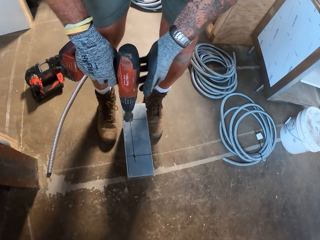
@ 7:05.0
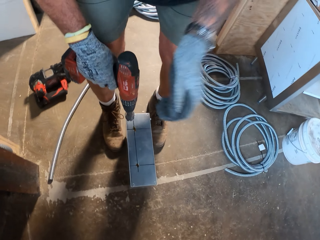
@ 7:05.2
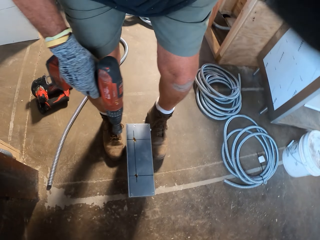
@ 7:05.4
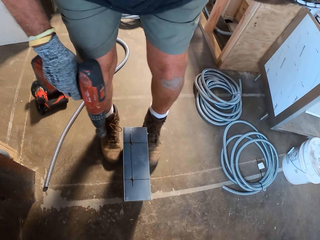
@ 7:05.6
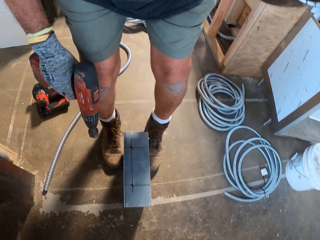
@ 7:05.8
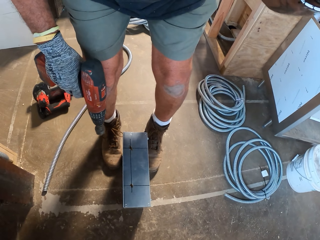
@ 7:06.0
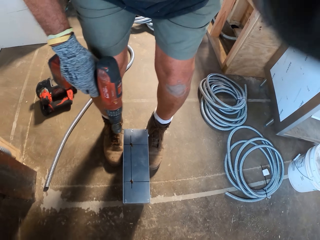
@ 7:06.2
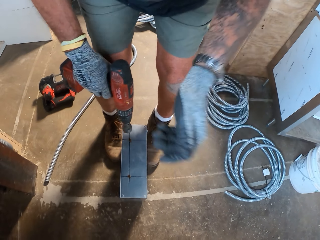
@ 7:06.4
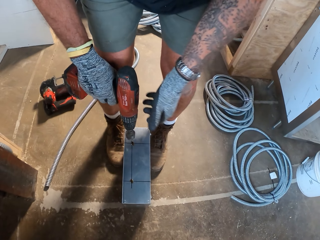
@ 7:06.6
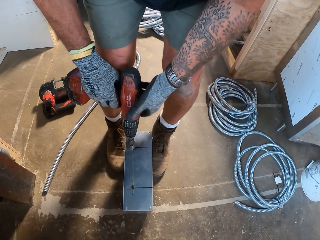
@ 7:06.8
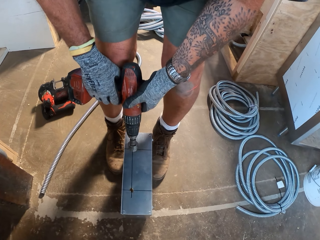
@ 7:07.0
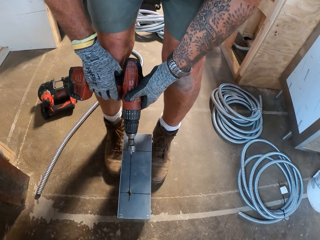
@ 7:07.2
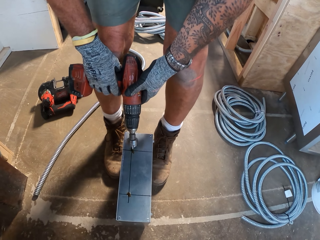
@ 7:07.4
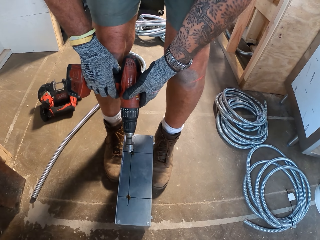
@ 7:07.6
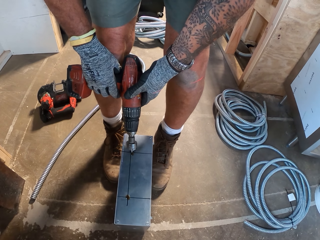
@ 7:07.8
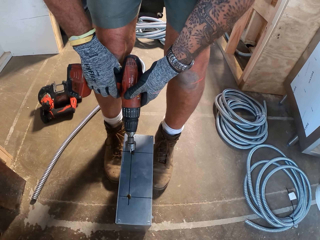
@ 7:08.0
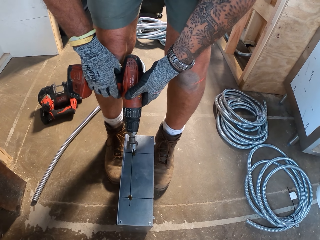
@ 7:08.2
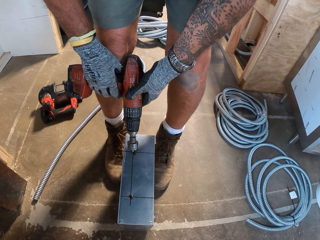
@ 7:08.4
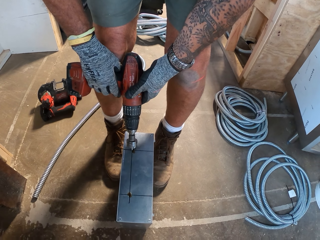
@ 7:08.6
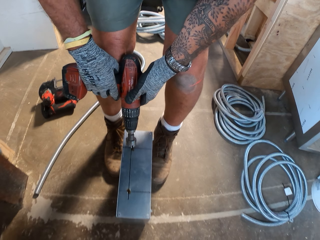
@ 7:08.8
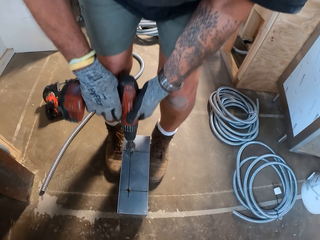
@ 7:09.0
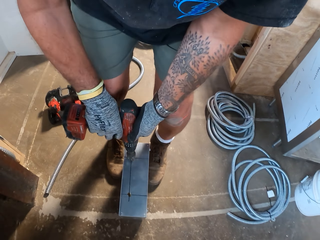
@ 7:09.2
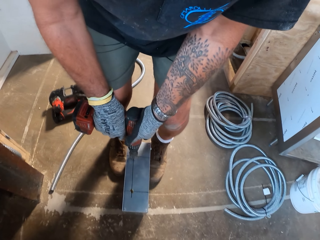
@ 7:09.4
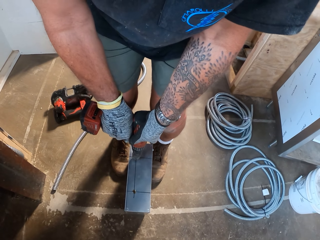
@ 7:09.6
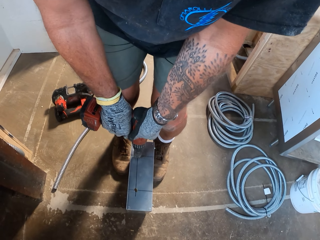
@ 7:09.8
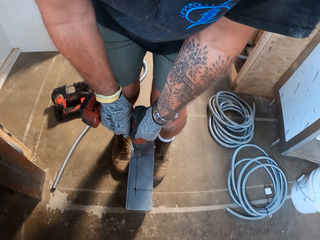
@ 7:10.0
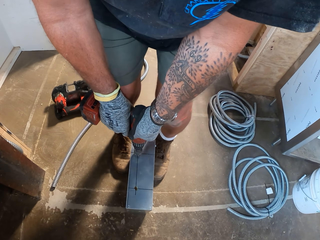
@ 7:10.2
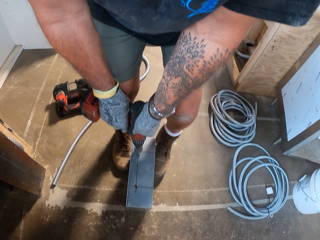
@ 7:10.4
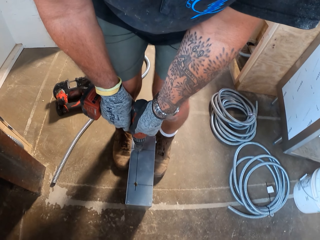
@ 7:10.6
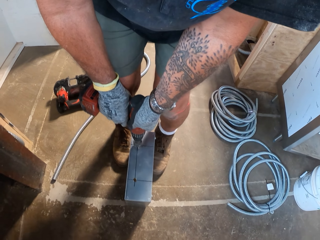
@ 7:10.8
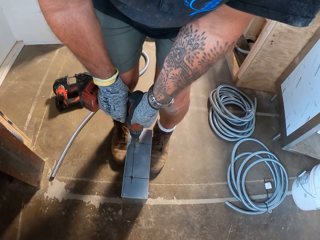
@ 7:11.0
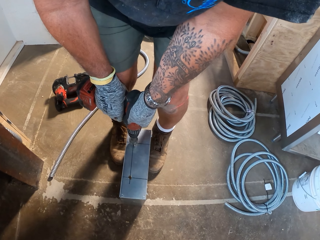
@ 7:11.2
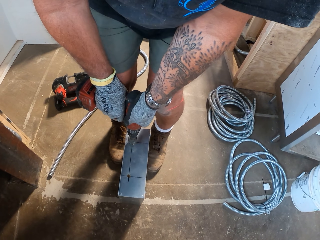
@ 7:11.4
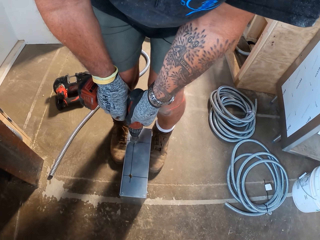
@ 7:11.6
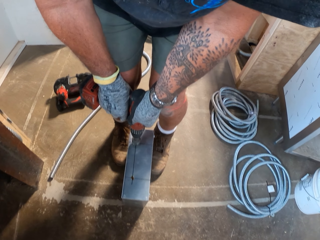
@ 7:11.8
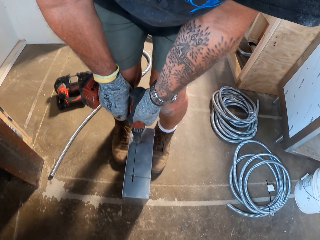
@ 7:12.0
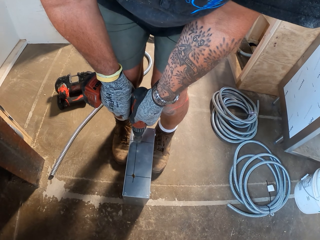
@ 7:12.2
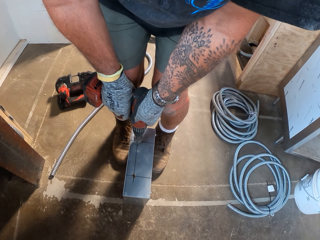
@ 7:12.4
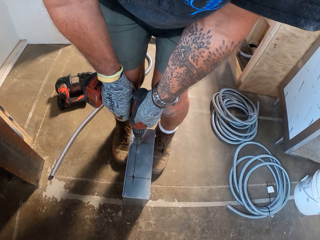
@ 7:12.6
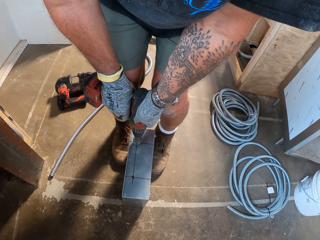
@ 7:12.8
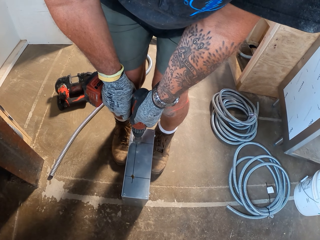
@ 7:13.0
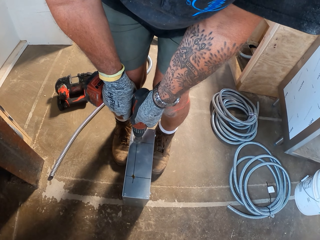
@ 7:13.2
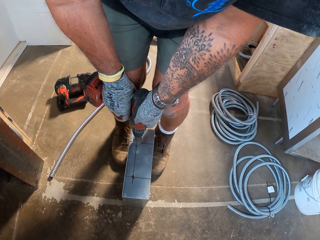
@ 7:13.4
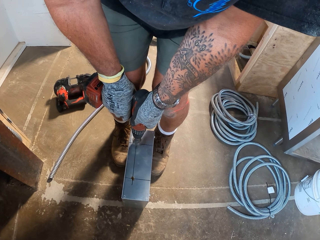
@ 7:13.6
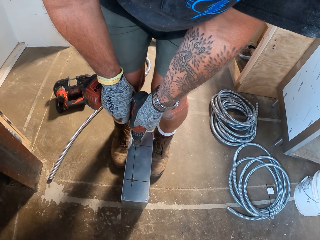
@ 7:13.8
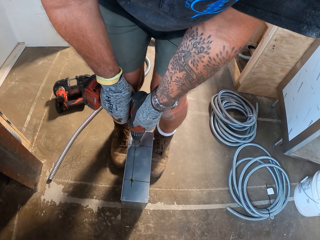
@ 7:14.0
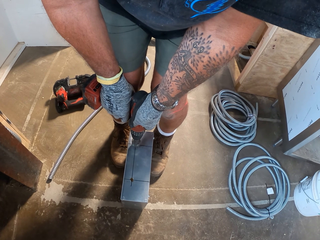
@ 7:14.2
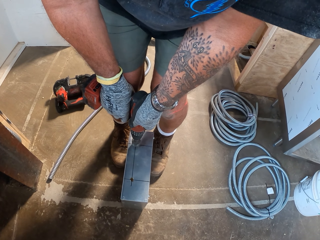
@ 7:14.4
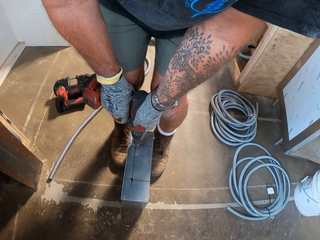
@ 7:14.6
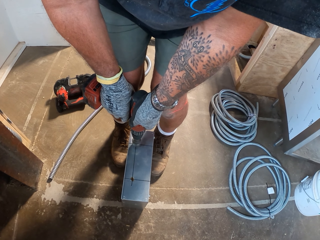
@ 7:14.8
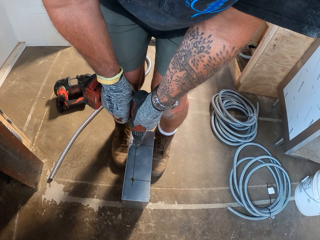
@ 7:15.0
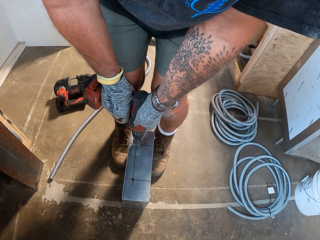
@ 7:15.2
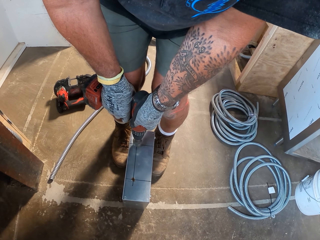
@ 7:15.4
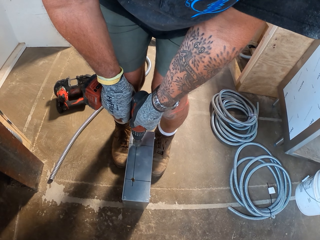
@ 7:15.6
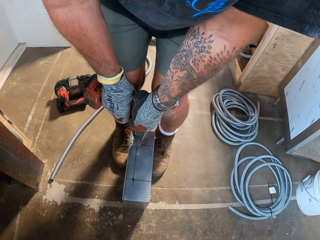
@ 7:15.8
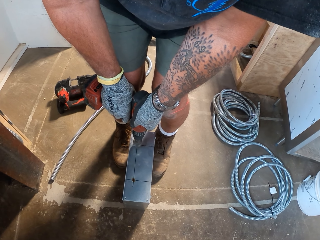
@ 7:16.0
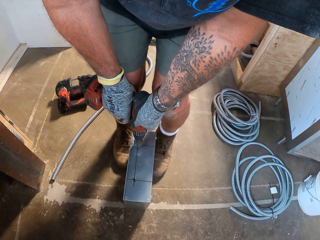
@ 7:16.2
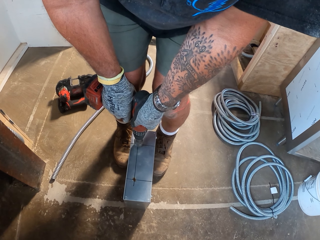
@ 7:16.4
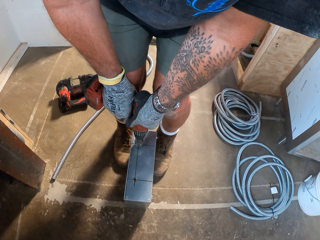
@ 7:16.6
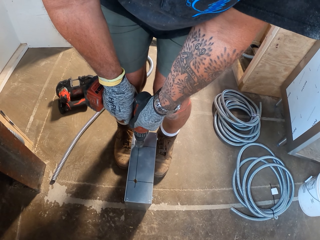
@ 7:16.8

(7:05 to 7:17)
The camera wearer lifts up the left hand. They place the cordless drill on the metal box. They drill the metal box.

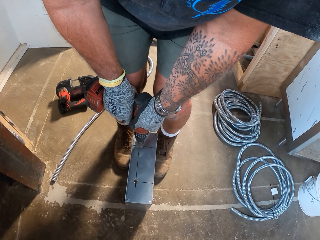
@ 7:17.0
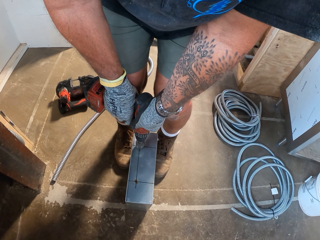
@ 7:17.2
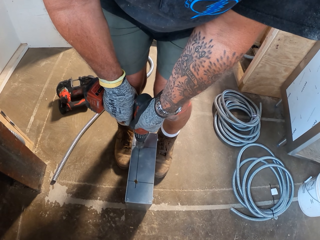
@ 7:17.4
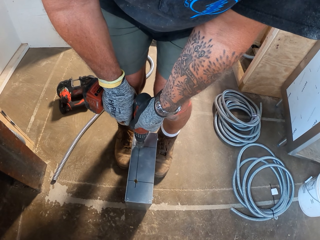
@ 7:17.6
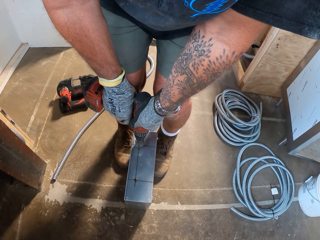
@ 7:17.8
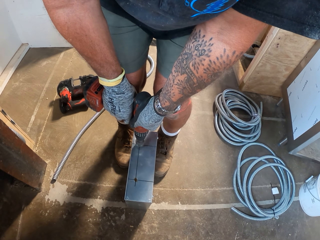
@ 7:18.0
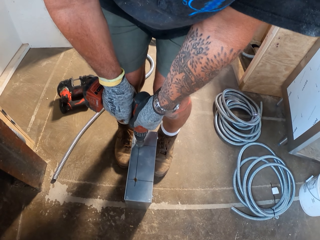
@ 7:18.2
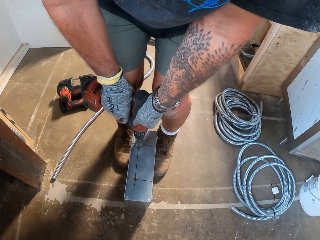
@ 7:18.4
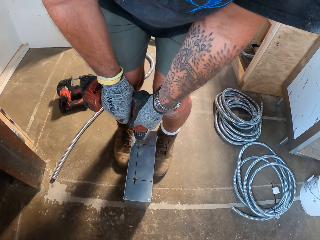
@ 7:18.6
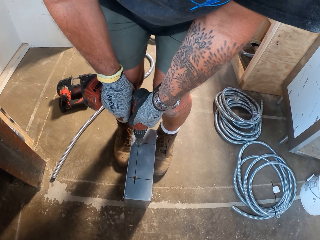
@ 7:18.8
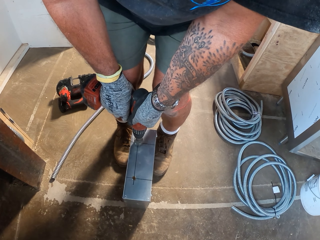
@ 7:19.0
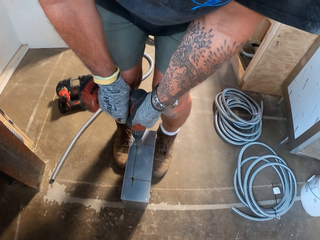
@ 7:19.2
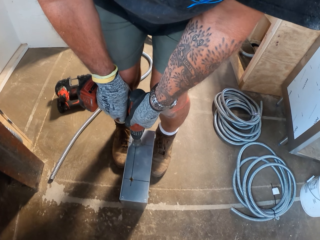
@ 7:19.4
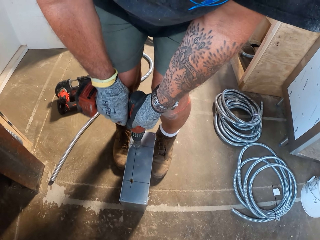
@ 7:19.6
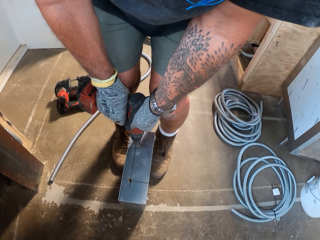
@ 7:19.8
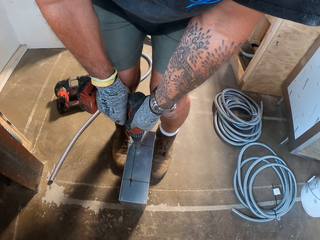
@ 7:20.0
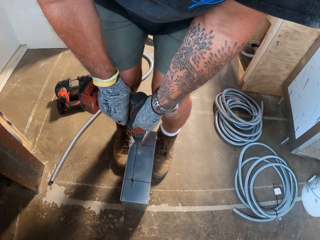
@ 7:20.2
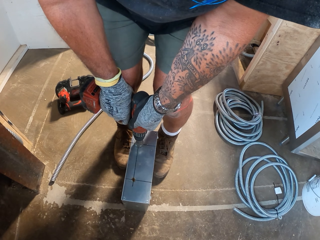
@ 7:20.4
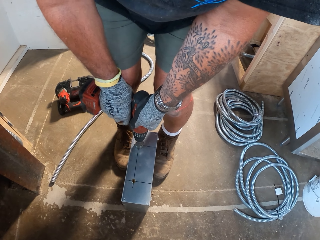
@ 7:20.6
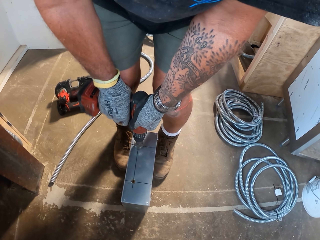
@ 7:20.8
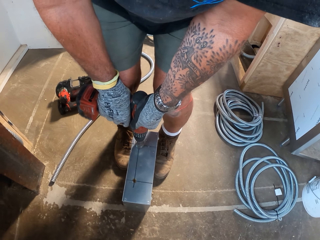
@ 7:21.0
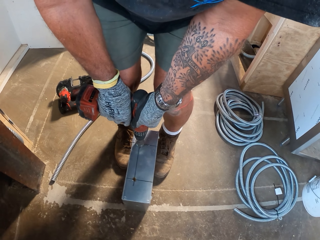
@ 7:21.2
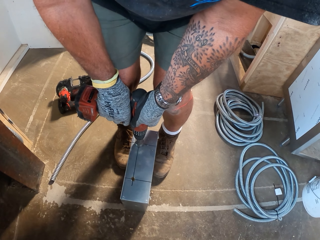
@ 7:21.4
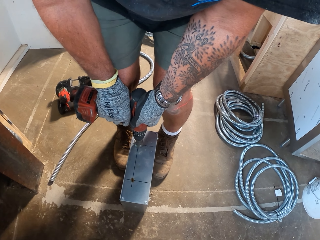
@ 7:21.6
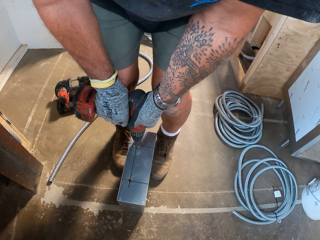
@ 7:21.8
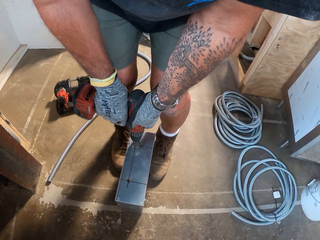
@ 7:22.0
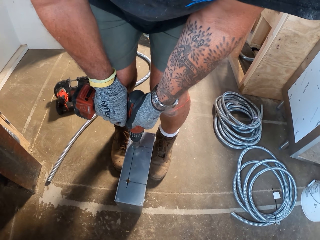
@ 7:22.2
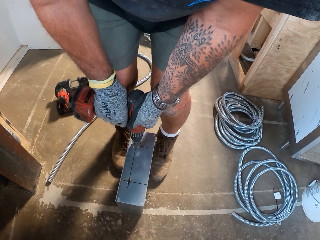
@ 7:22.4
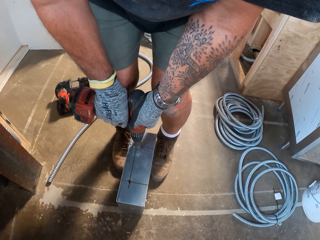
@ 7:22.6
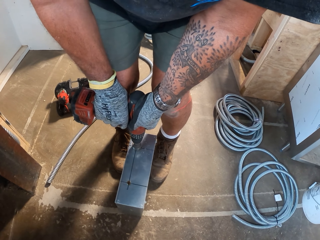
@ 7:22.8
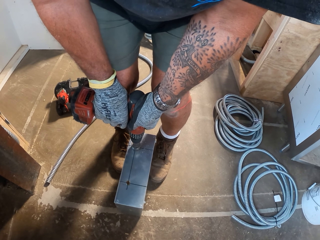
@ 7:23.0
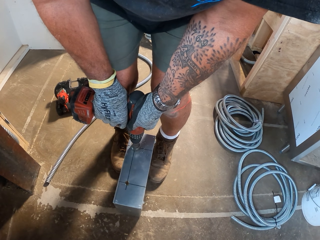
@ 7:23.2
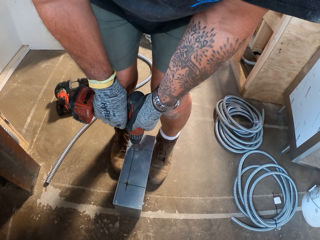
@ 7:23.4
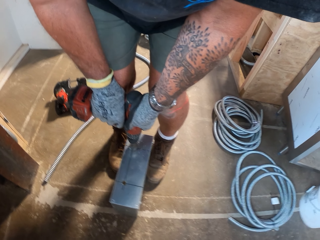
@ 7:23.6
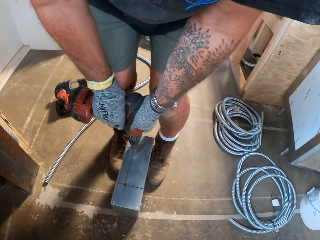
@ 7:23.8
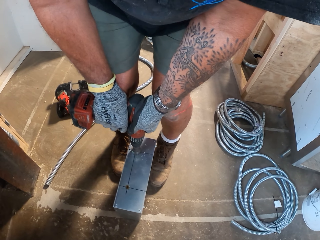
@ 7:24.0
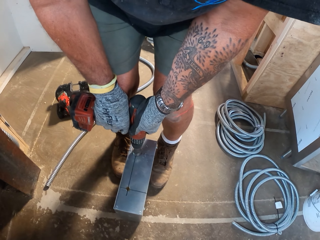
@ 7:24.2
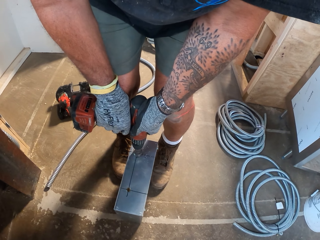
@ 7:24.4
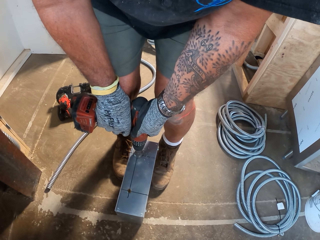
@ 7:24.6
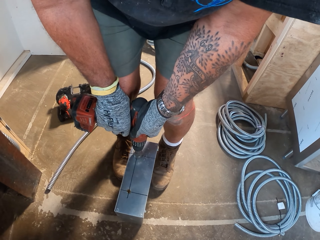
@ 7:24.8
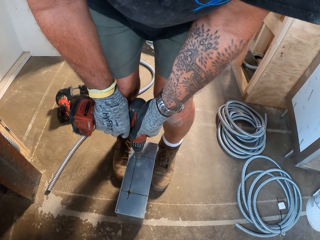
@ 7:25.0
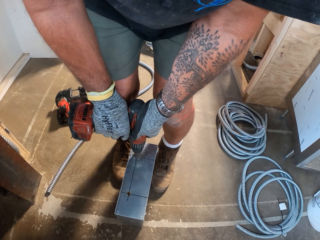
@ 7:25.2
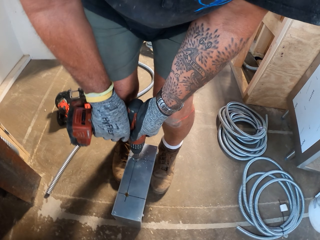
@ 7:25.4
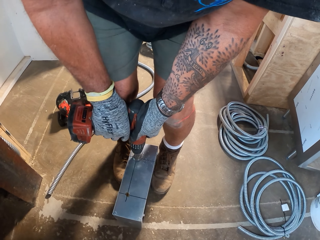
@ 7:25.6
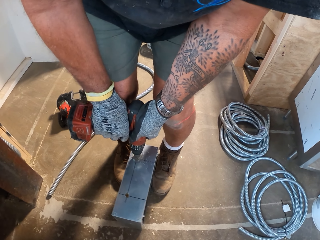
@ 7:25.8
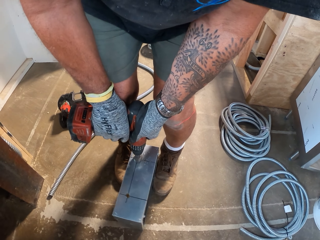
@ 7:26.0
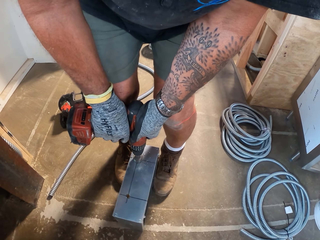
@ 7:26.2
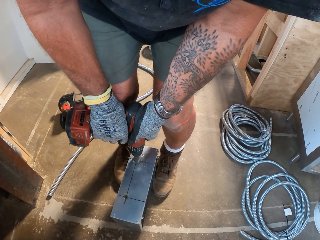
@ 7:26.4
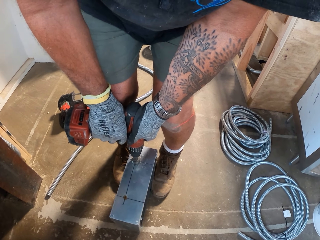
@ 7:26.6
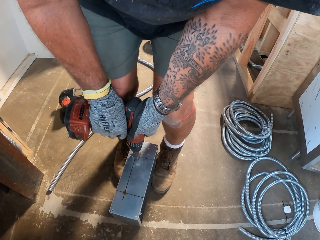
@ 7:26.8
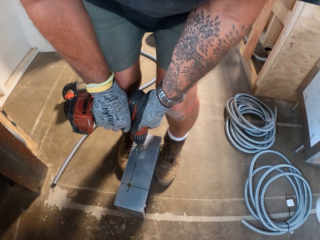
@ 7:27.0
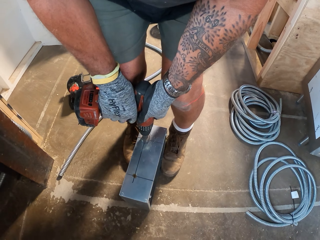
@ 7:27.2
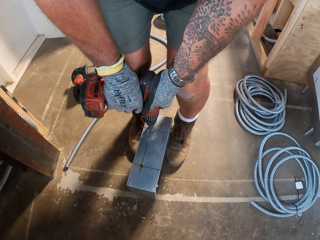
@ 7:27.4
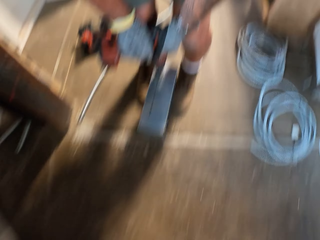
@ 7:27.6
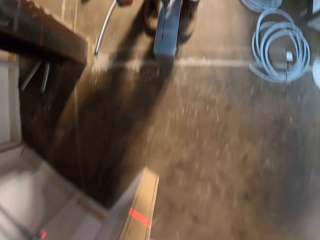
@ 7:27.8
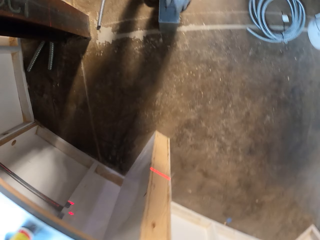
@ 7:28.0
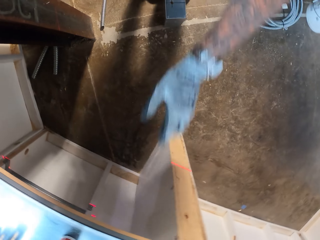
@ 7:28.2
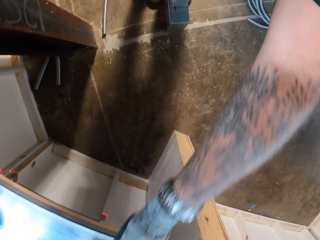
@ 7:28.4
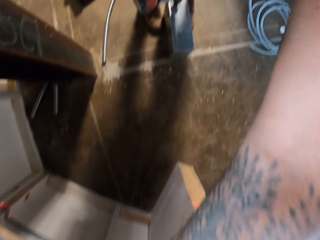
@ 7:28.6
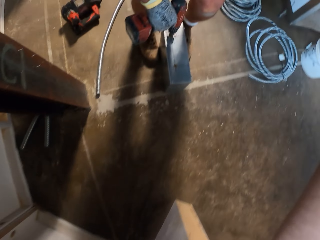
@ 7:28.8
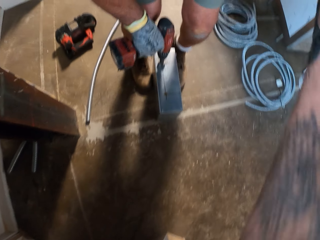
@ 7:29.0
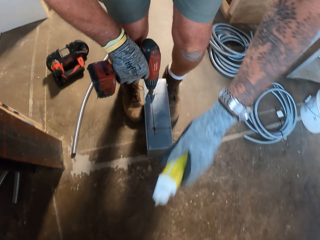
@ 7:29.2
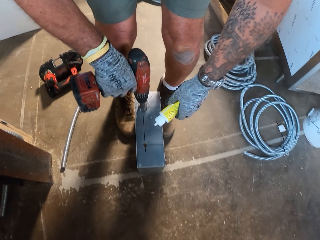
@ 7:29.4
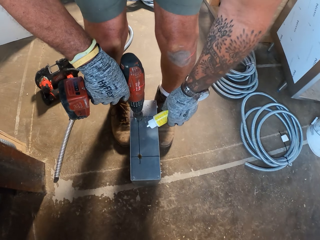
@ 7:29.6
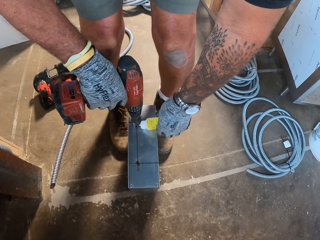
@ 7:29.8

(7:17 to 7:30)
The camera wearer picks the bottle from the table.
